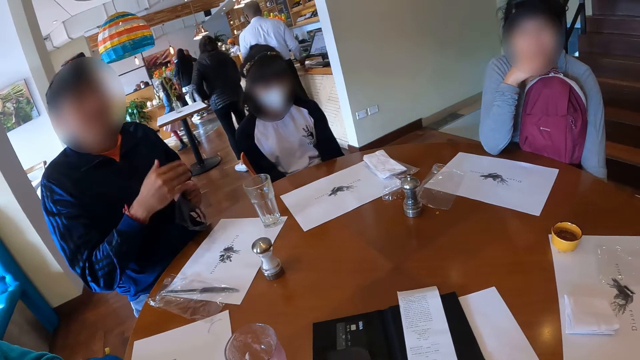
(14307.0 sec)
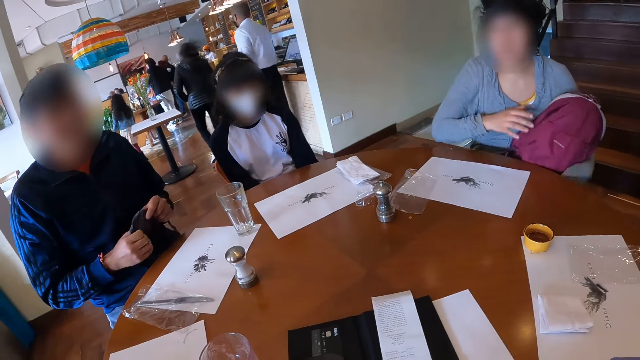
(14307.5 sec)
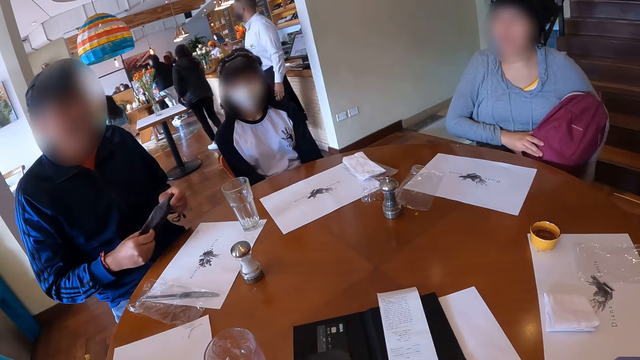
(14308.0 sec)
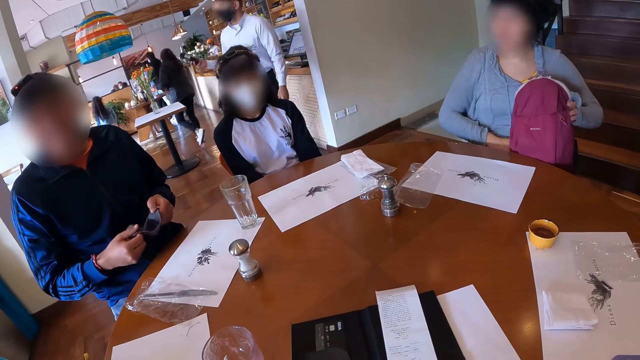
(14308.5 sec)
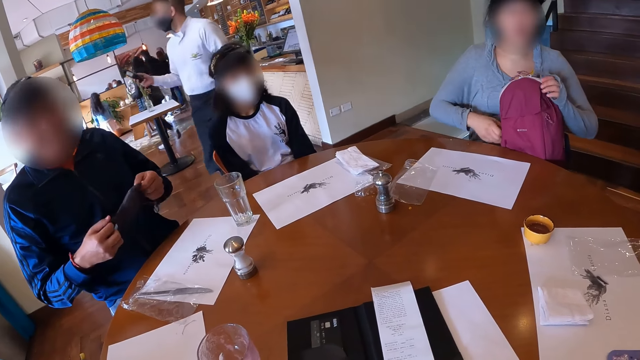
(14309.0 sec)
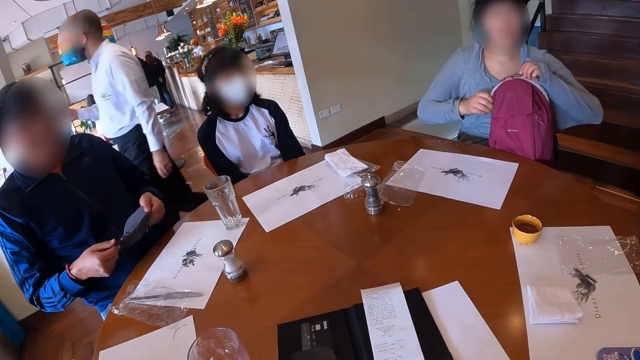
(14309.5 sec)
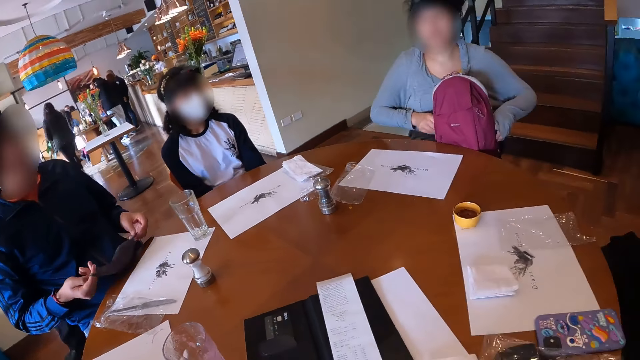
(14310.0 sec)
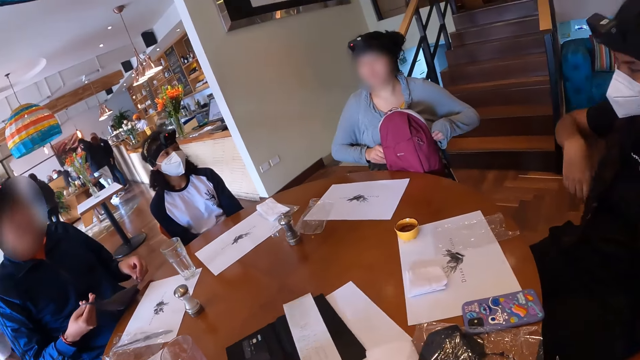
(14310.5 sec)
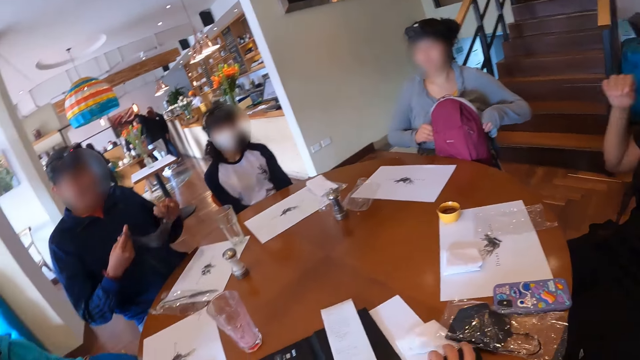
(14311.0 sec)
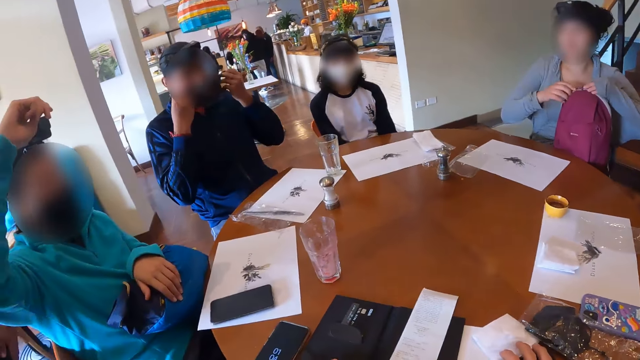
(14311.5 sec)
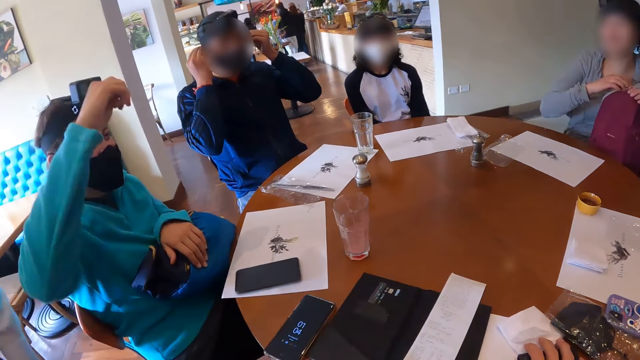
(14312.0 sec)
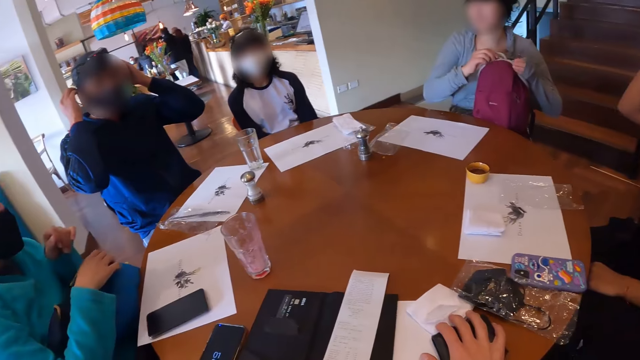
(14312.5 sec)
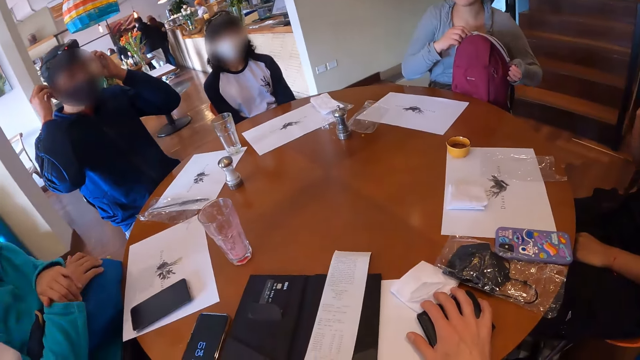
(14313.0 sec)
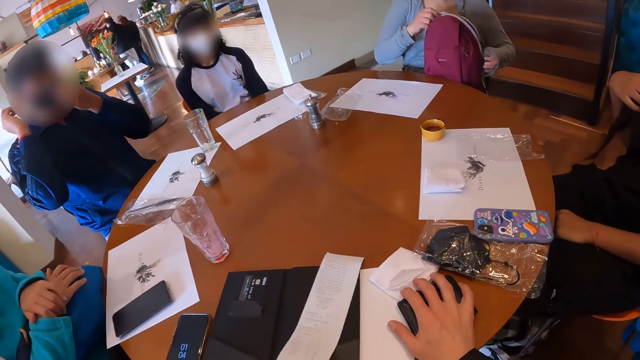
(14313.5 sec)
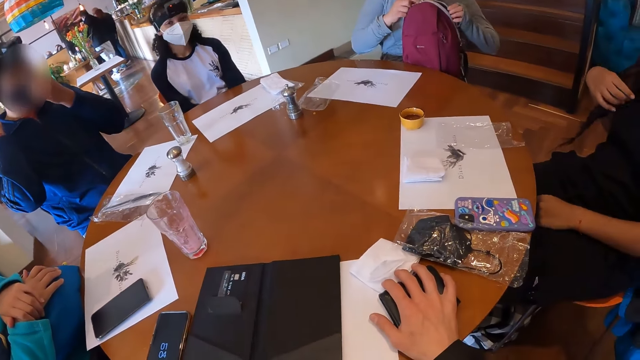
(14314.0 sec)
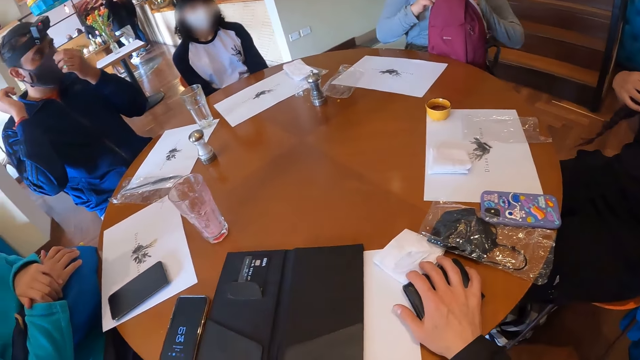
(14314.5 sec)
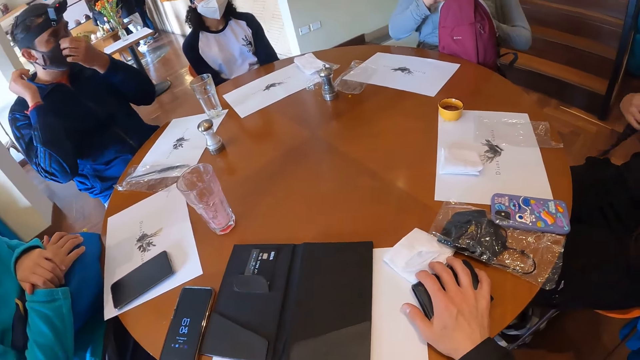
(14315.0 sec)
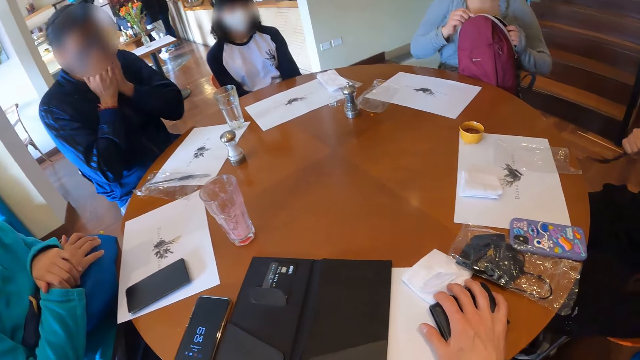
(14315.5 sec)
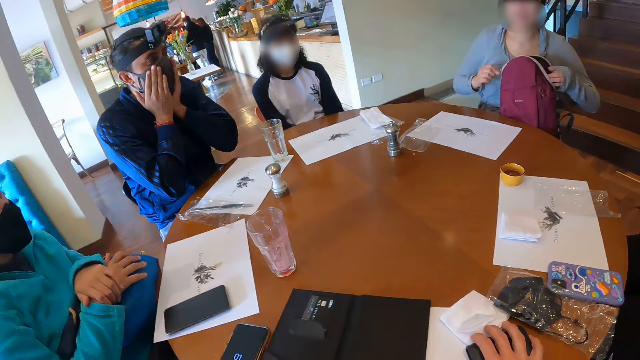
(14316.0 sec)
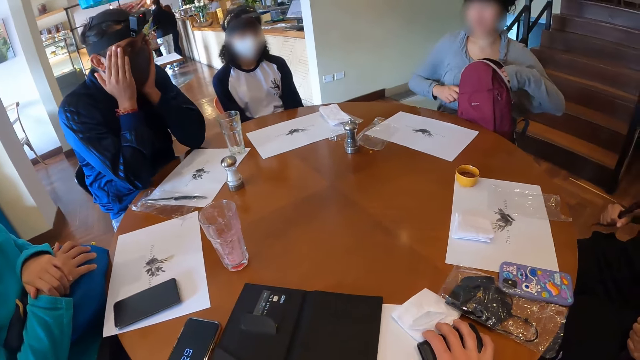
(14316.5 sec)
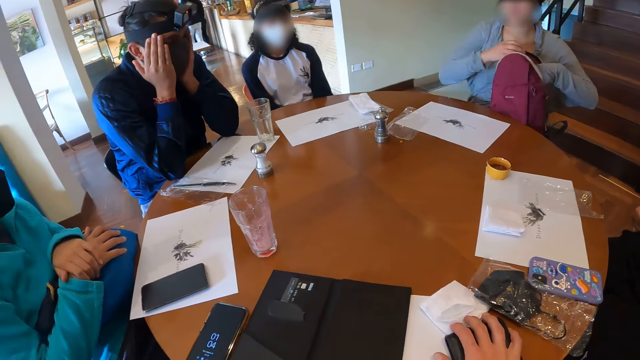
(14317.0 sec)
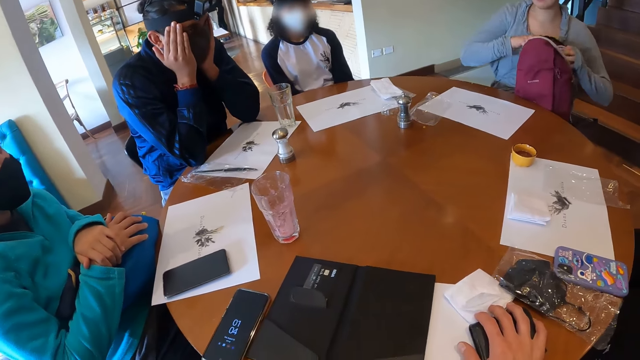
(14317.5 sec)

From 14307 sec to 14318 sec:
A man fiddles with a nose mask in his hands. The camera wearer moves the table mat with the bill holder on the table with his left hand. The man puts the nose mask in his hands on his face. A woman unzips the backpack on her legs with both hands. The man adjusts the nose mask on his face with his left hand. Another woman fiddles with her hair with both hands. A waiter takes the receipt from the bill holder on the table mat on the table with his right hand. The man places his elbows on the table.

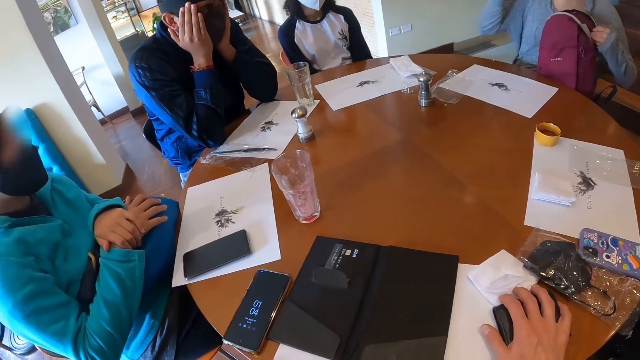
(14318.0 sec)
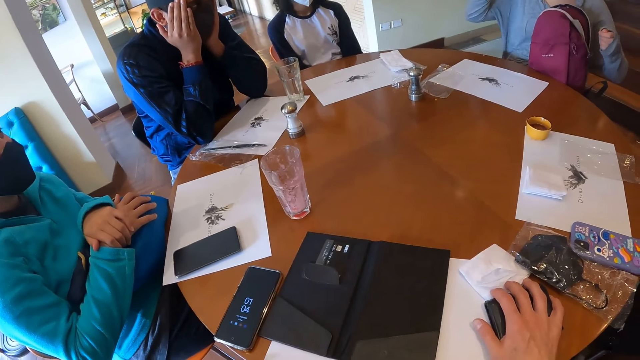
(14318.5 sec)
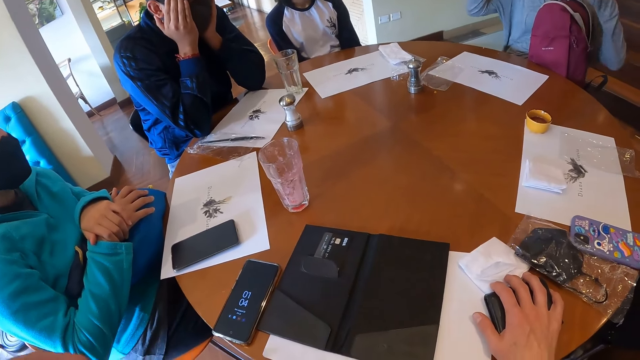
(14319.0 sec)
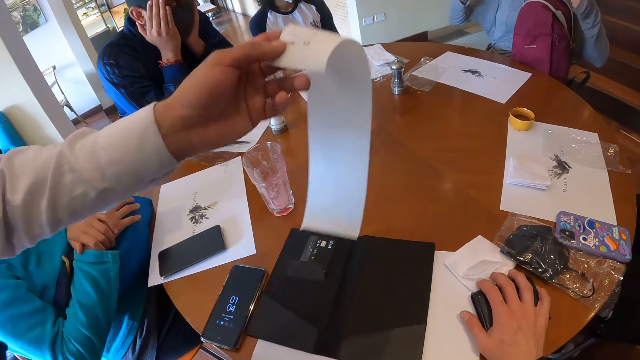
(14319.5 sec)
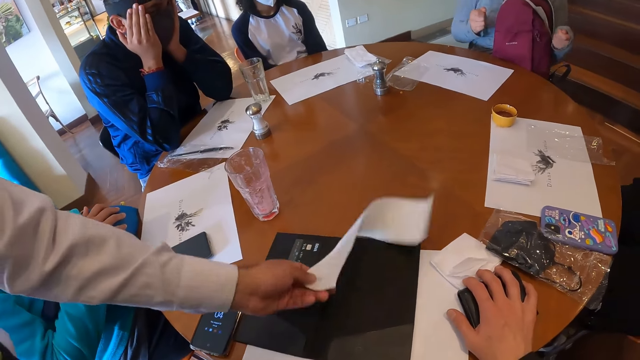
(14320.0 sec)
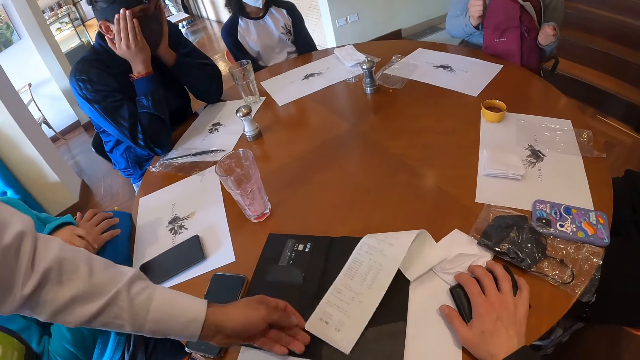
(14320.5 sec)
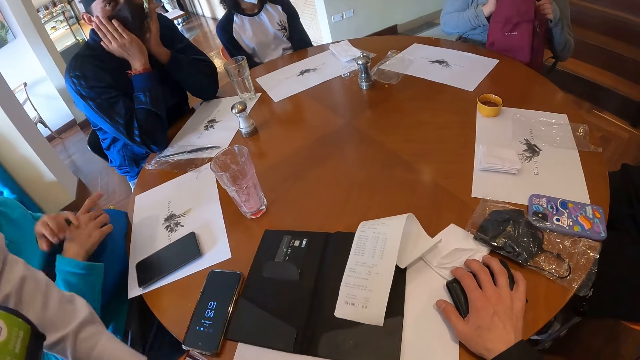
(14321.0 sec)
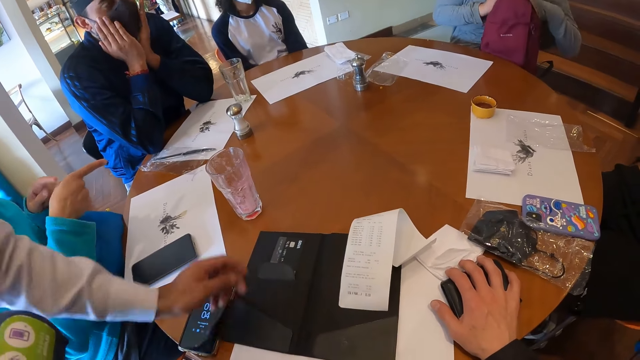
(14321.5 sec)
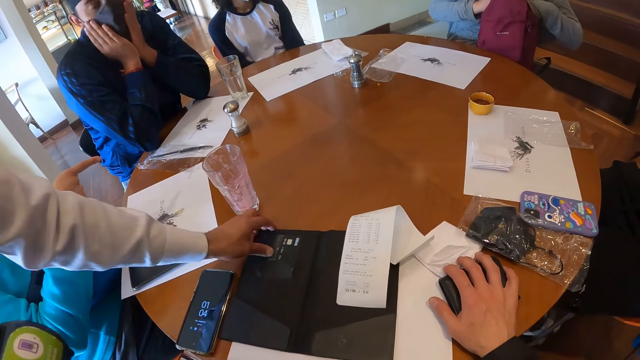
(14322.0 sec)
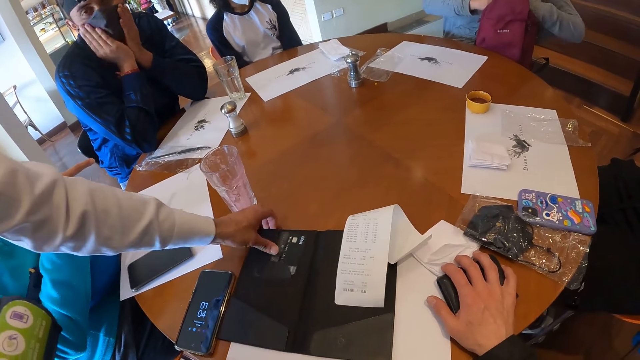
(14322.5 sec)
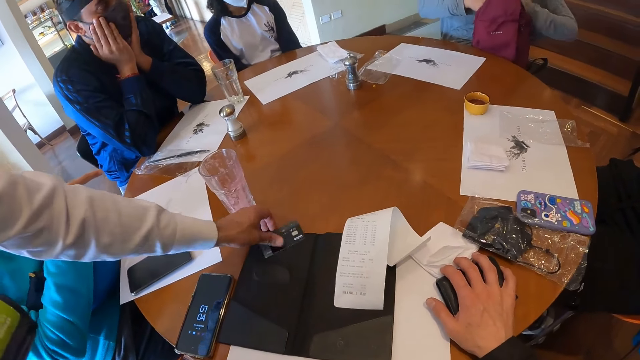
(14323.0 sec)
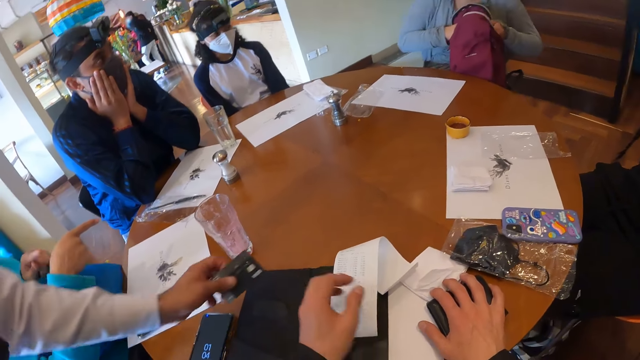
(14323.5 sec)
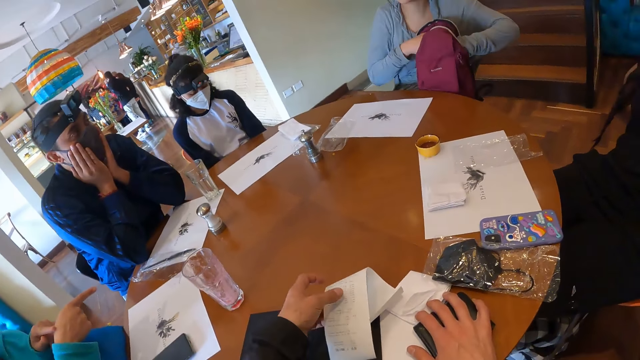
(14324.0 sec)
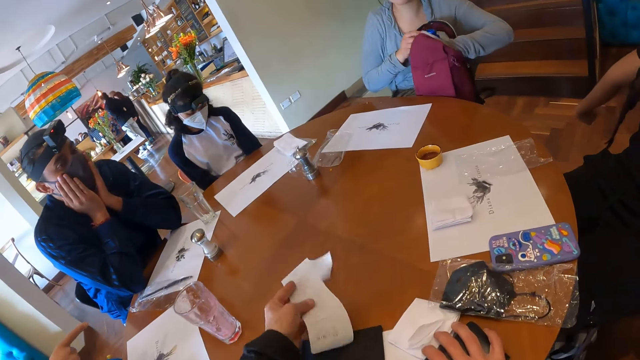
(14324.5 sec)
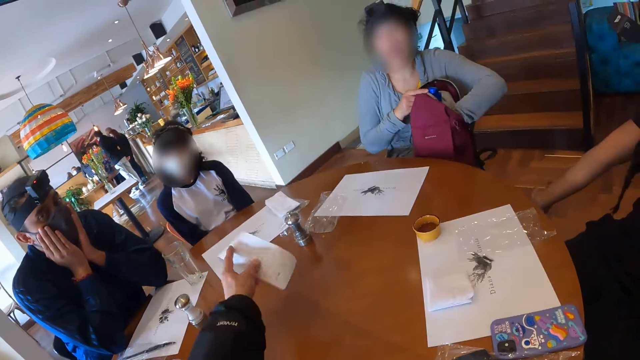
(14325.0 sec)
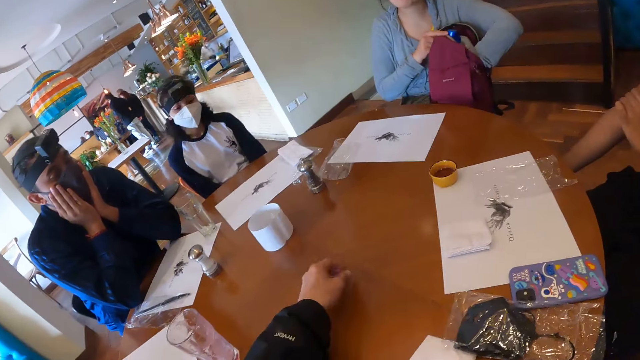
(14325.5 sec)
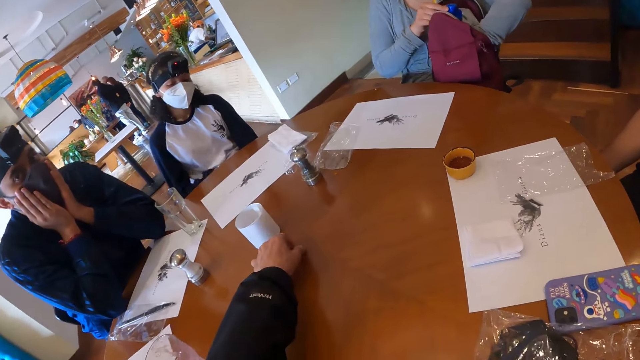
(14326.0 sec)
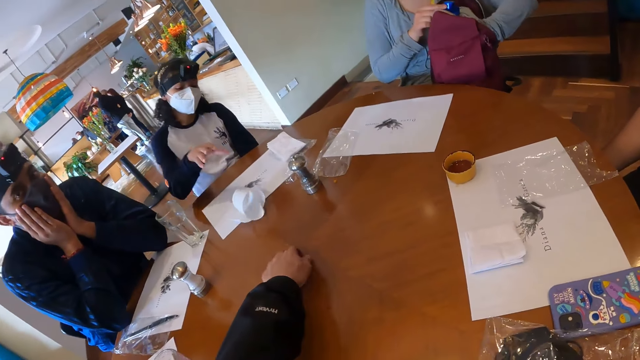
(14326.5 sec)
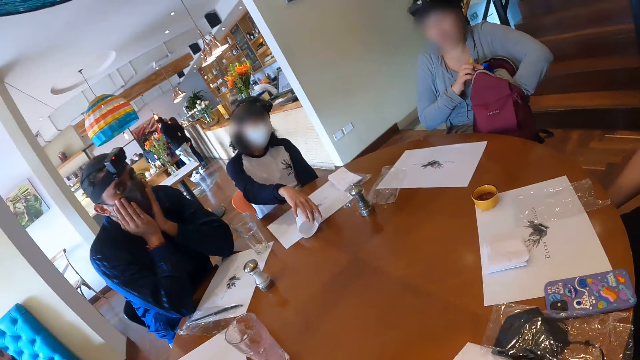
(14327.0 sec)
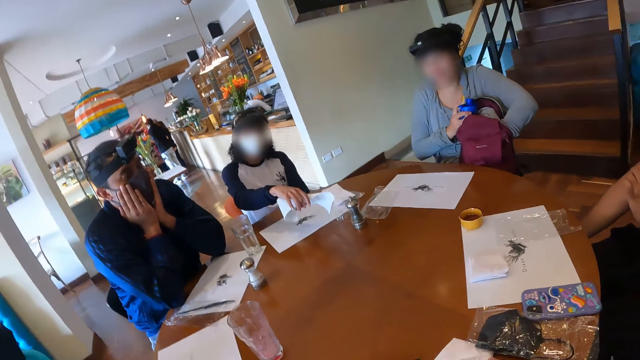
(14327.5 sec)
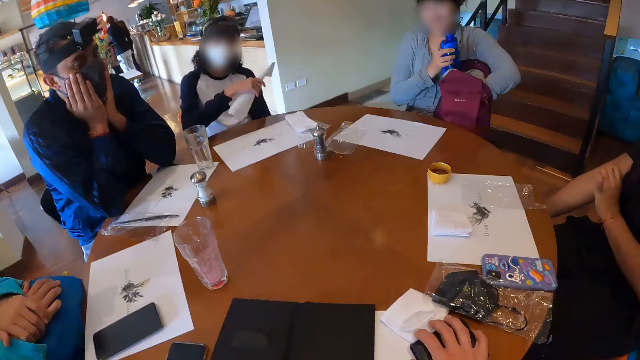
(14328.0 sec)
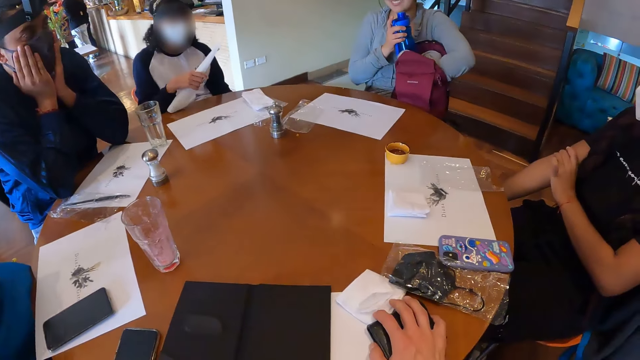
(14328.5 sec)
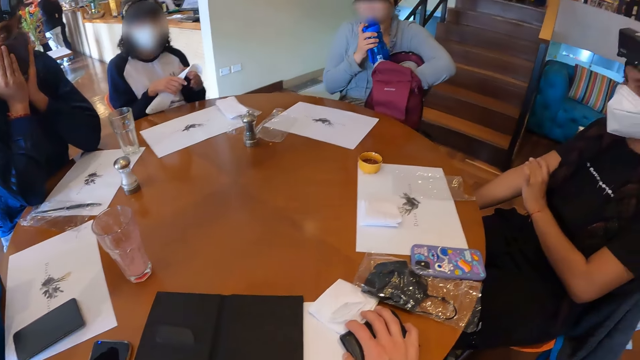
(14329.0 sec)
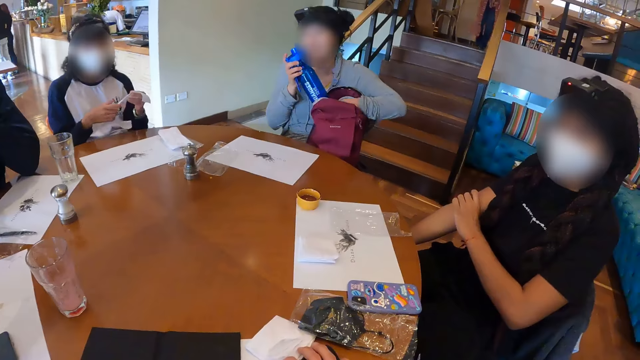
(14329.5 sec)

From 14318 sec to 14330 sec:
A waiter drops the receipt in his left hand on the bill holder on the table mat on the table. A woman puts both hands into the backpack on her legs. The waiter takes the card from the bill holder on the table mat on the table with his left hand. The camera wearer takes the receipt from the bill holder on the table mat on the table with his left hand. He throws the receipt in his left hand on the table. He throws the receipt on the table with his left hand. He pushes the receipt on the table with his left hand. The woman takes the receipt from the table with her right hand. Another woman removes a water bottle from a bag on her lap. The camera wearer looks around.
